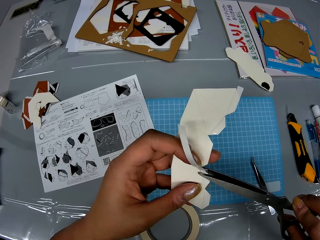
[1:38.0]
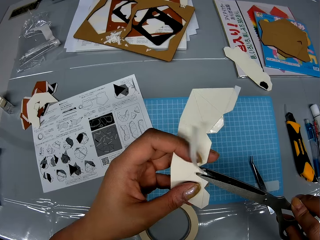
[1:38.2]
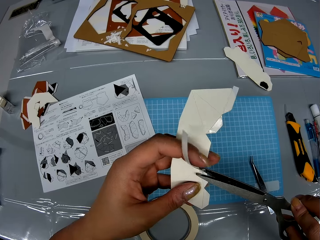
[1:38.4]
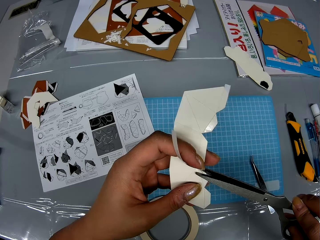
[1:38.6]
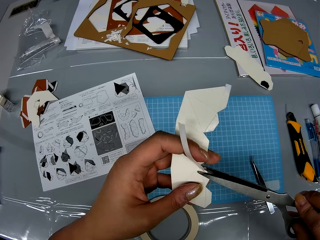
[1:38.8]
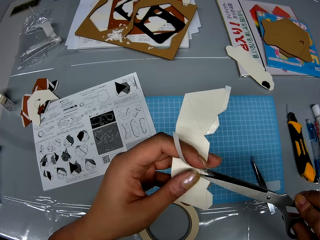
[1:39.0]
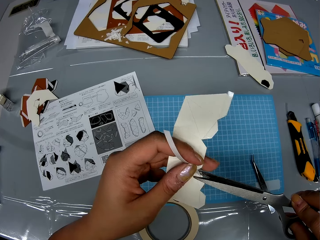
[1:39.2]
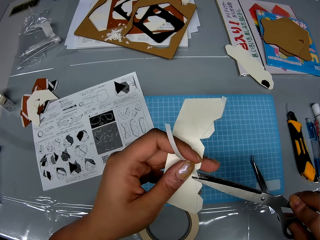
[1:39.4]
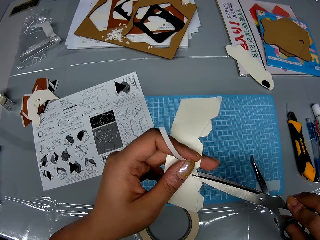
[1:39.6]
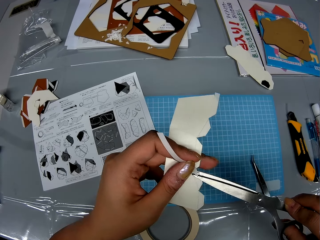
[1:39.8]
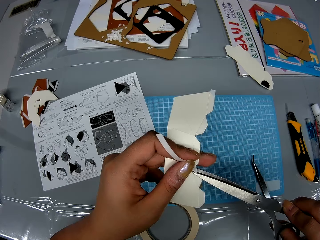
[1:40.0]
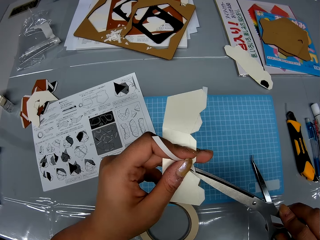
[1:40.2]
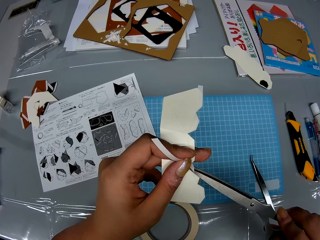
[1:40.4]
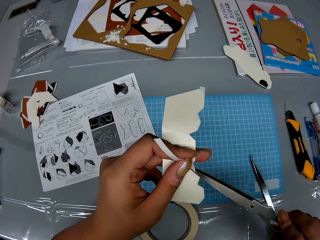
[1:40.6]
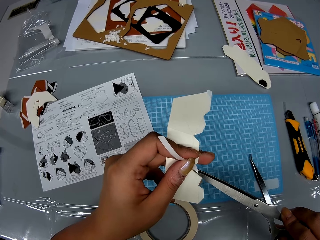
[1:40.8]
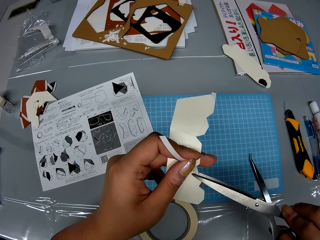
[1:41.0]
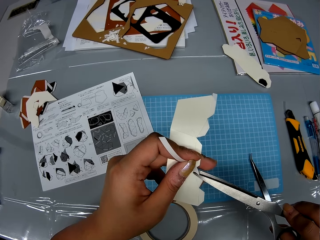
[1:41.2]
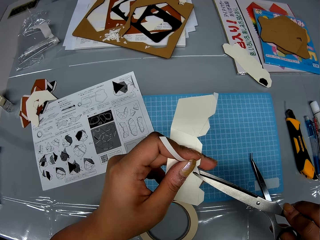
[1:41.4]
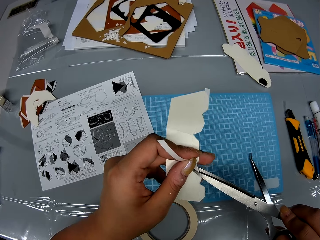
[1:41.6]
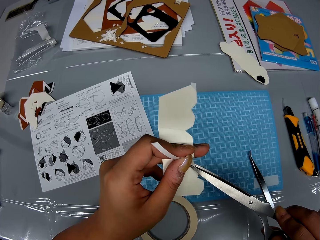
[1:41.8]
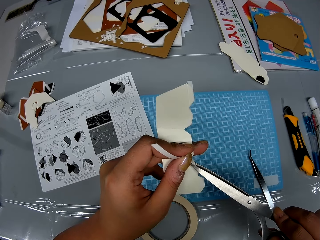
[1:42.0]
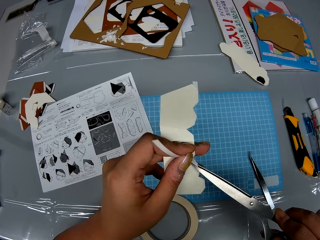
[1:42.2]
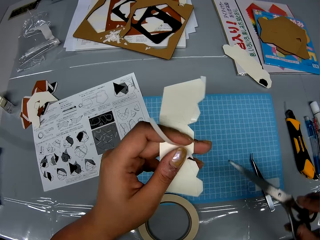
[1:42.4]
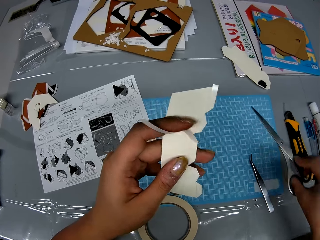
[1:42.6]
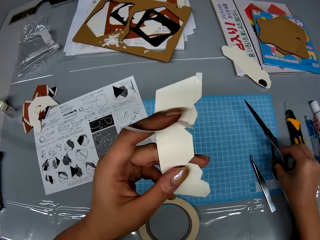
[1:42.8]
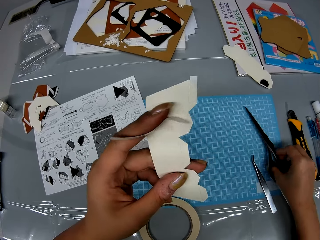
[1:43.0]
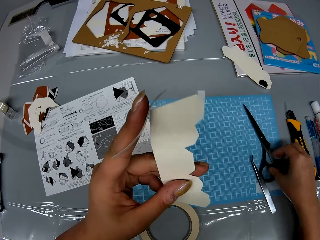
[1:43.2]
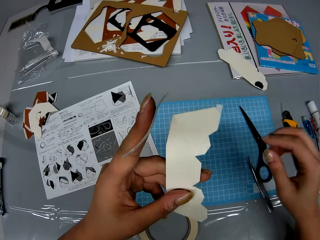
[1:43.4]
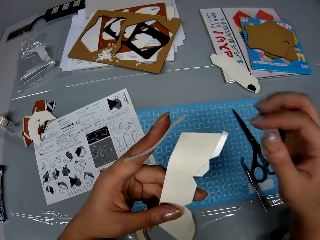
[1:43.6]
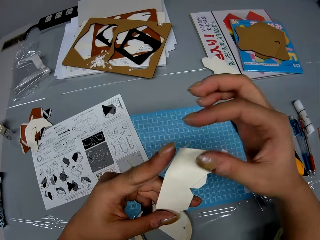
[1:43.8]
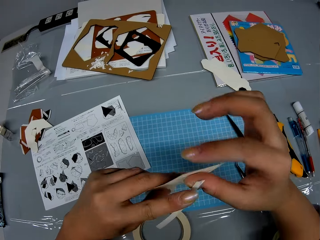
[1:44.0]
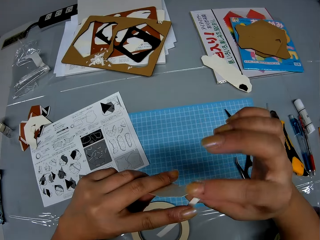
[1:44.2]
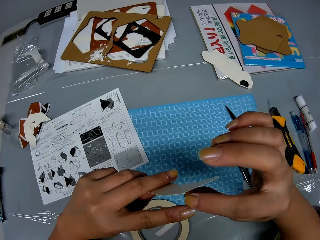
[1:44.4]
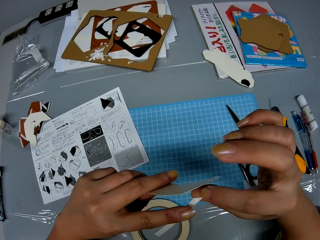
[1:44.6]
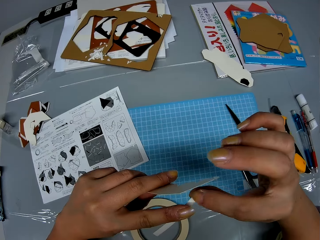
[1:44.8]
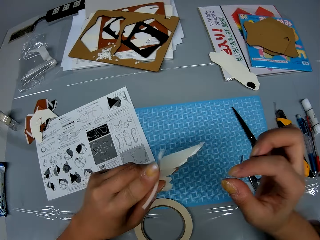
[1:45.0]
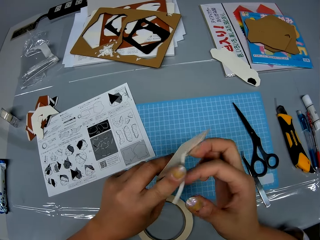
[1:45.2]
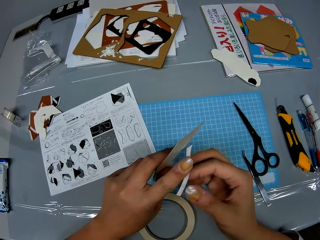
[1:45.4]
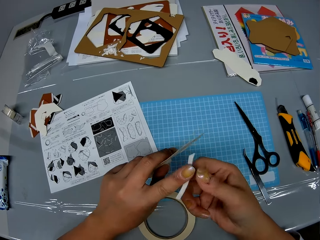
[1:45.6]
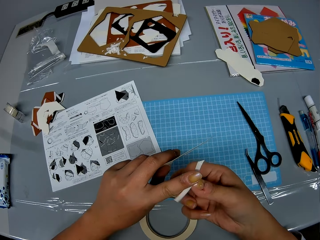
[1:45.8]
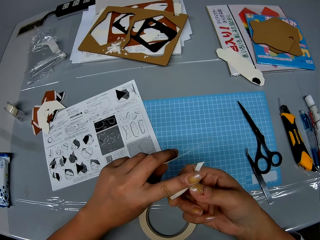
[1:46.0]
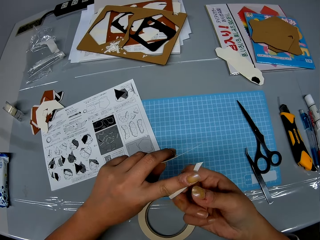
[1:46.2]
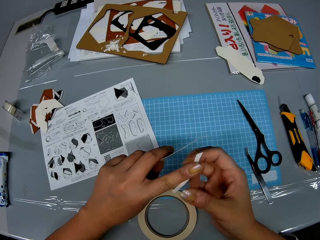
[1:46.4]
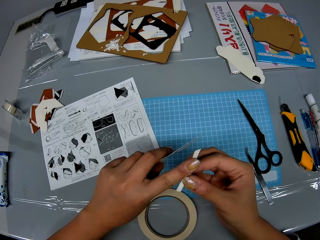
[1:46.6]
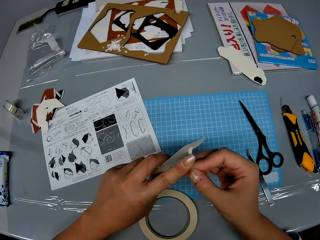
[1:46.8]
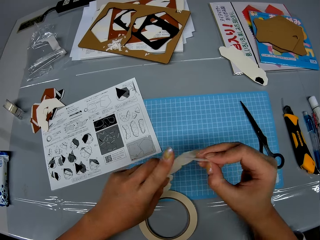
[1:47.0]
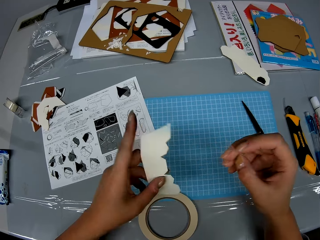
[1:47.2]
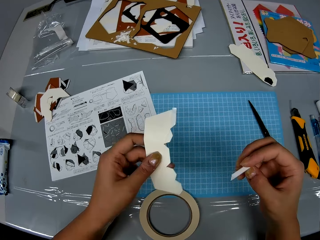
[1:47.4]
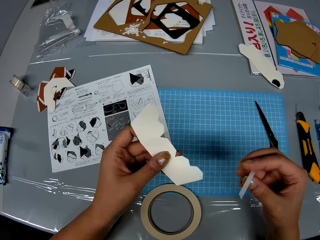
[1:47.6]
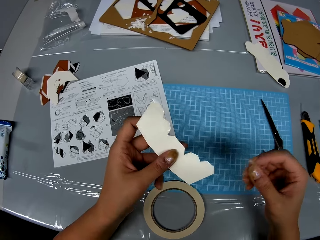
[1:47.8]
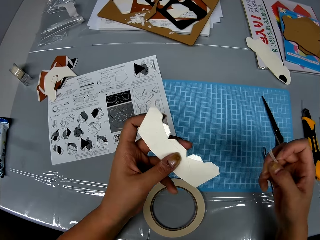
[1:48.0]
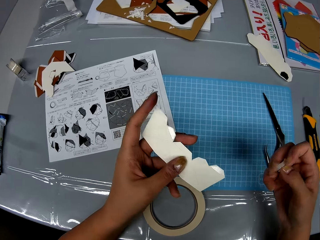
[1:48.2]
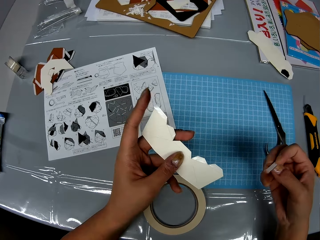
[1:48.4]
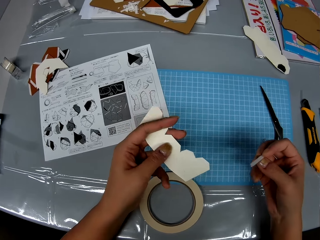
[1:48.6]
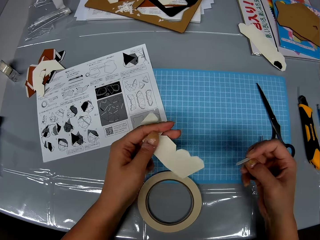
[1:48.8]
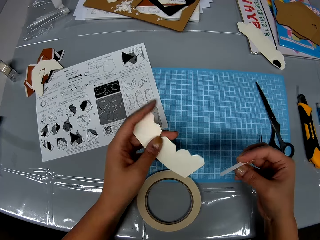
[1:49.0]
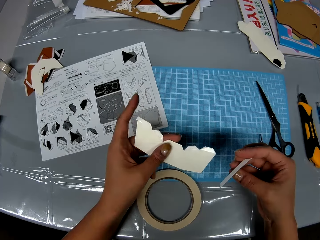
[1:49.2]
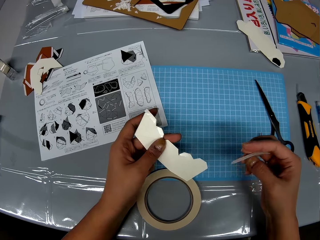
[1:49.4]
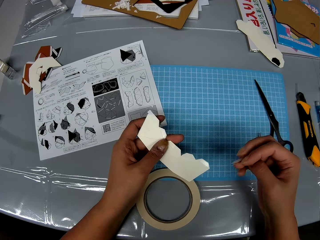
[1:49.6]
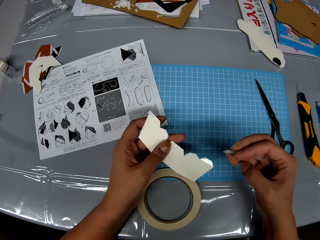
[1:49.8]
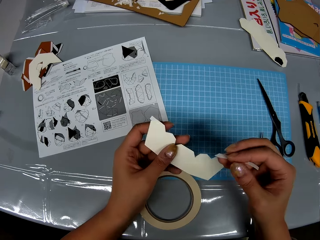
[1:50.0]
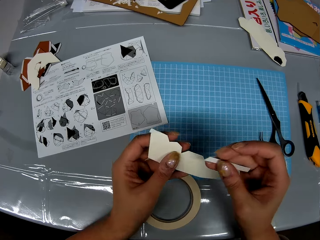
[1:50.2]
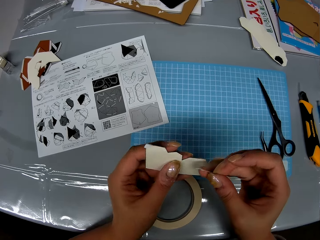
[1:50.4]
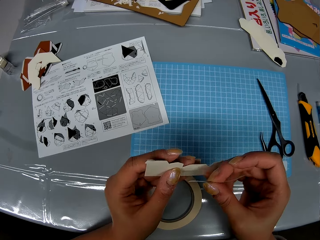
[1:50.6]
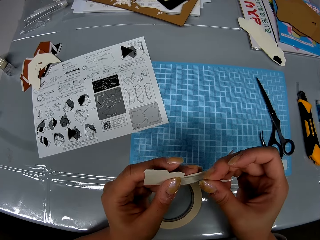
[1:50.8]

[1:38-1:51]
The camera wearer cuts the tape. They drop the scissors on the table. They remove the tape on the finger.

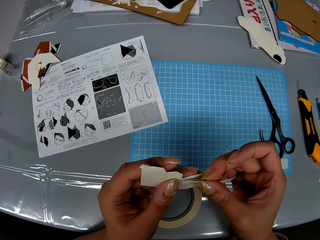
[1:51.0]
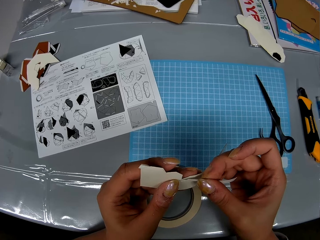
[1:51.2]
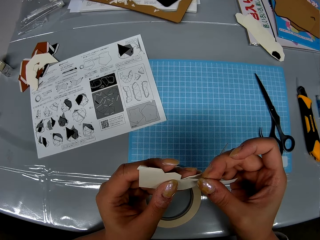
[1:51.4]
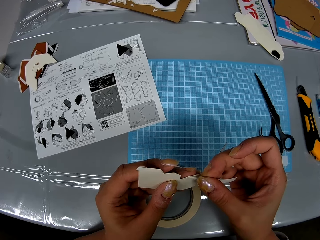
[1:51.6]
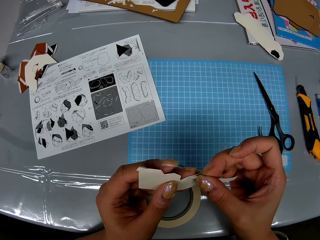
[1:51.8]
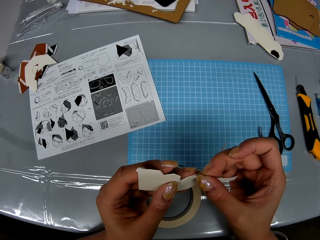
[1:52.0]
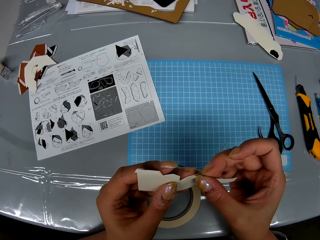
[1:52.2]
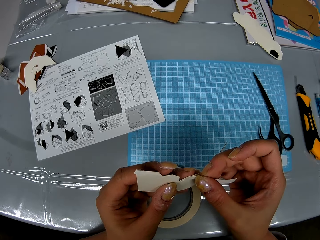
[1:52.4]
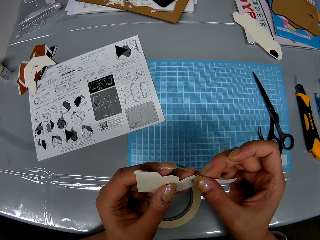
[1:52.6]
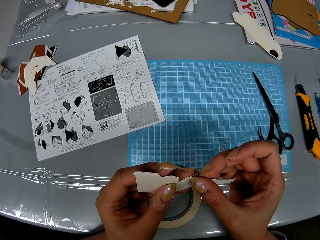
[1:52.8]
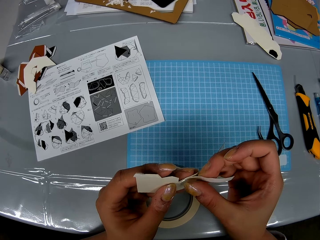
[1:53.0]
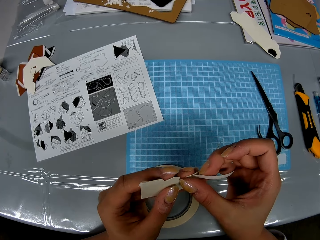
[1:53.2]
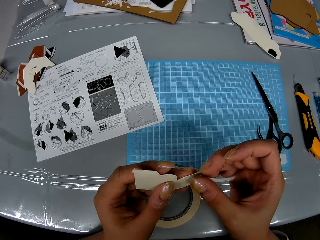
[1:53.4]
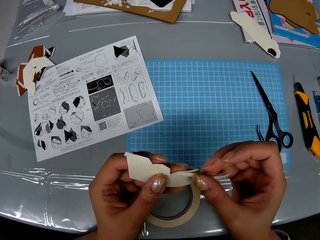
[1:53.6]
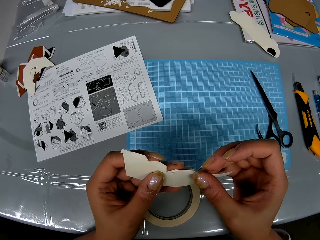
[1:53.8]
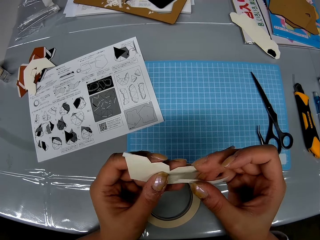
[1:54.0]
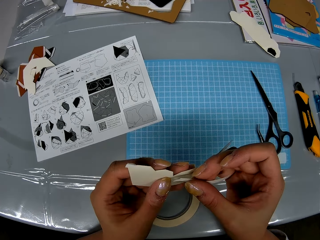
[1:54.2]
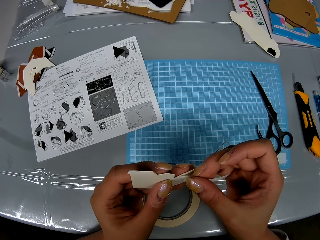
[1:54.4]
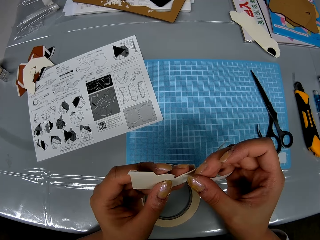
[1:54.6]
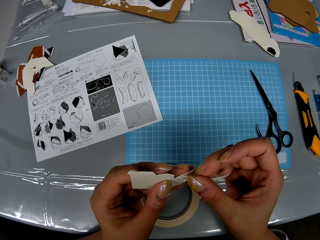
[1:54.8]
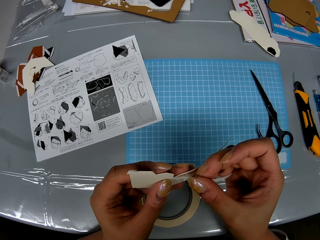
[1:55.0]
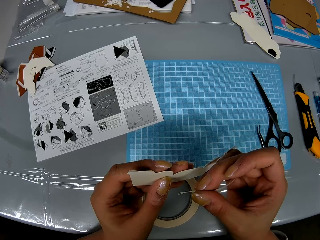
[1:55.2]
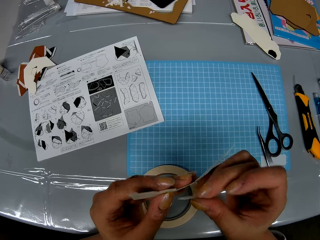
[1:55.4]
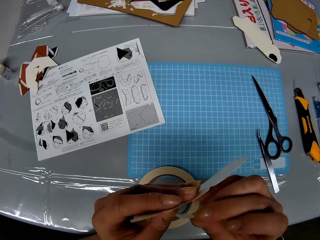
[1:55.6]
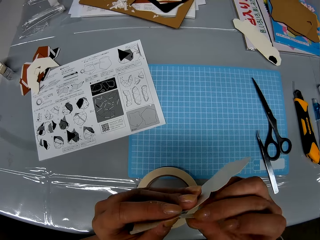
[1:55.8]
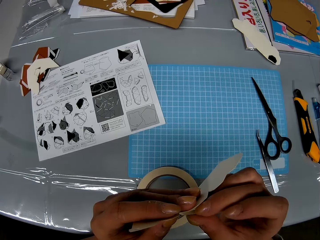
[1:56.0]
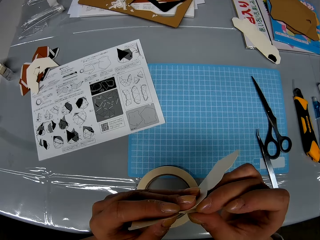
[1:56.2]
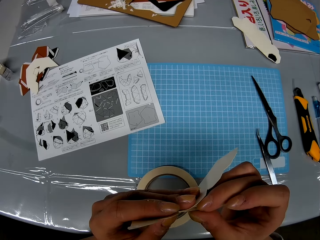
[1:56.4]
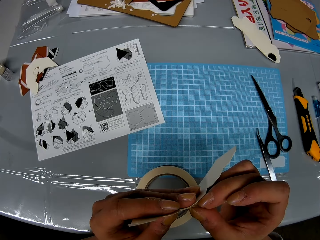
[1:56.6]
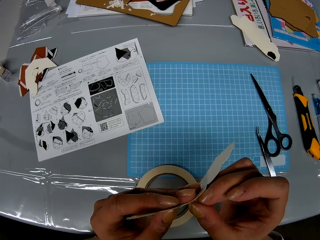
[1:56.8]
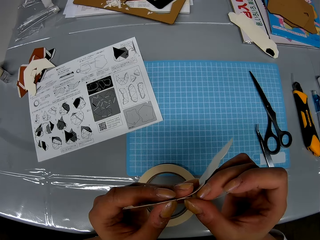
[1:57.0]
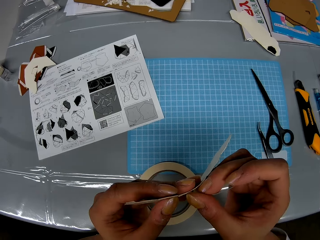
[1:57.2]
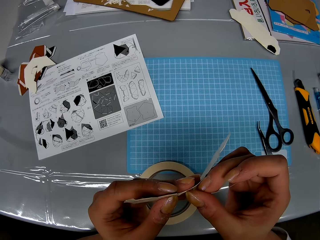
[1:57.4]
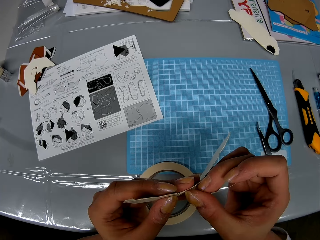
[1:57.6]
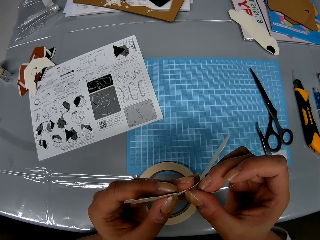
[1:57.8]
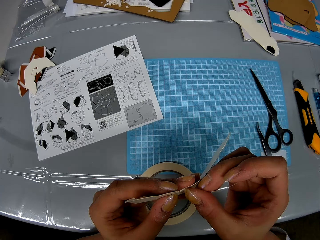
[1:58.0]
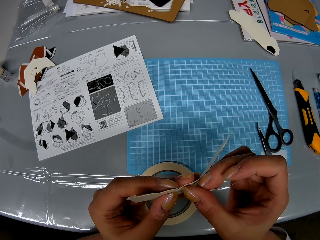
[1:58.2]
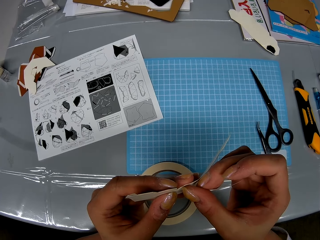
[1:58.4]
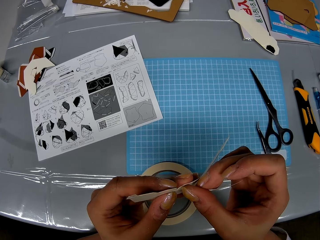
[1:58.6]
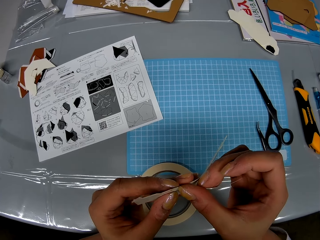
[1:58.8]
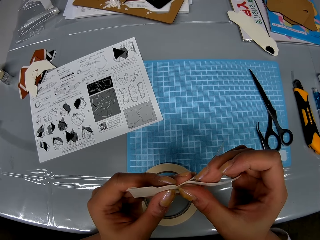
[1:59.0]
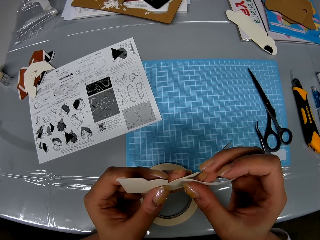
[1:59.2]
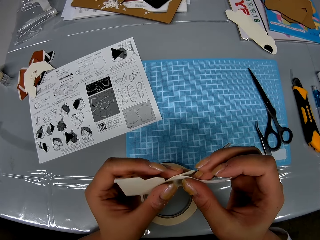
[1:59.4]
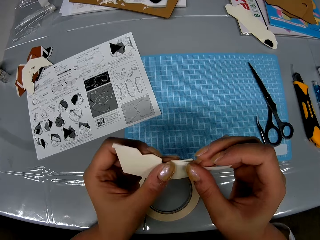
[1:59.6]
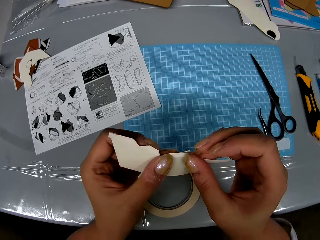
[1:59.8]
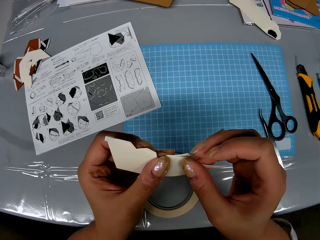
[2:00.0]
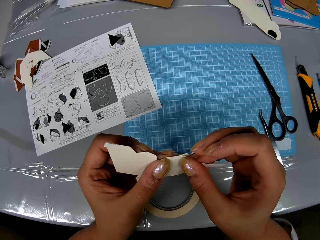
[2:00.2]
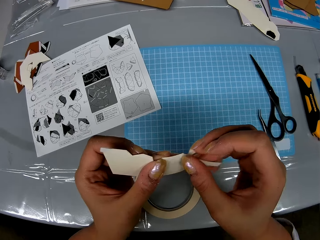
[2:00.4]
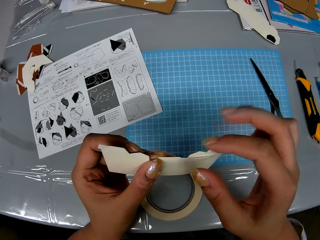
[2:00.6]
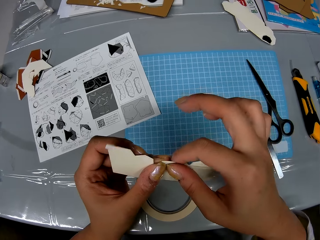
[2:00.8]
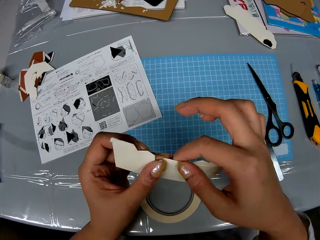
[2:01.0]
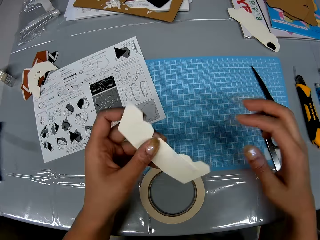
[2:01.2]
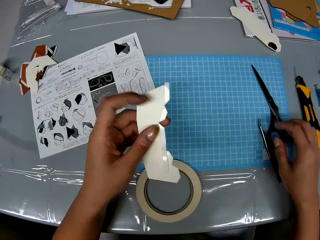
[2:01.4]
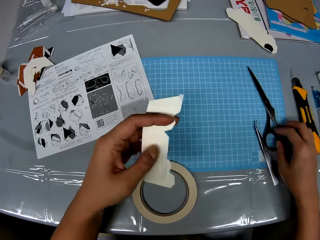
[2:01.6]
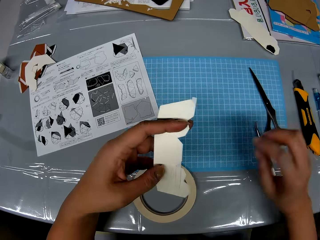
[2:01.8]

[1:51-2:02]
The camera wearer places the tape on the craft.
